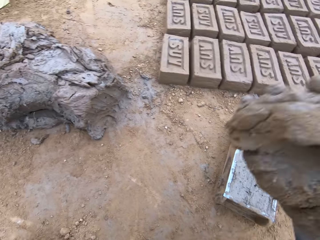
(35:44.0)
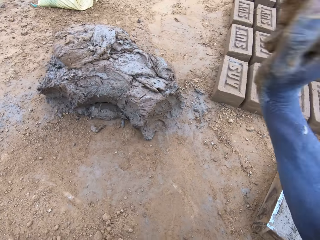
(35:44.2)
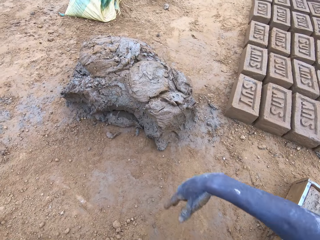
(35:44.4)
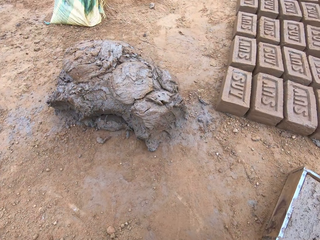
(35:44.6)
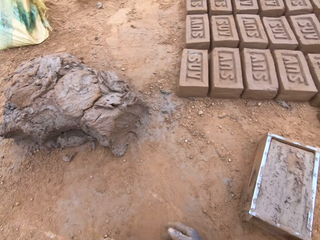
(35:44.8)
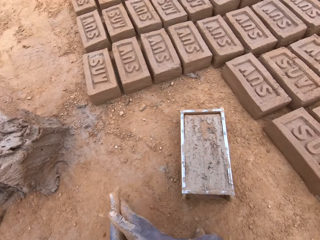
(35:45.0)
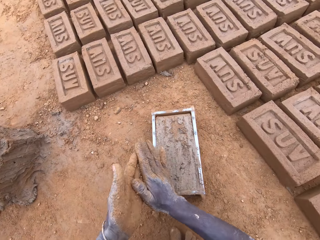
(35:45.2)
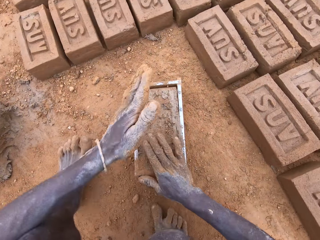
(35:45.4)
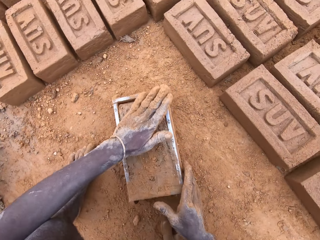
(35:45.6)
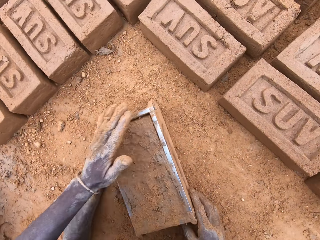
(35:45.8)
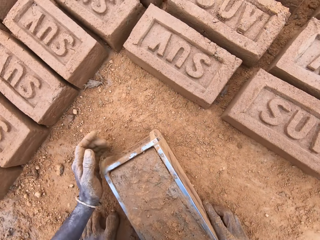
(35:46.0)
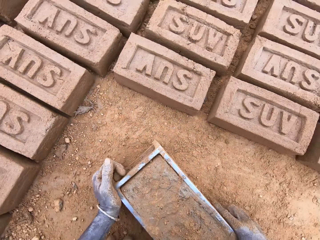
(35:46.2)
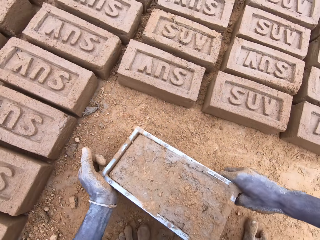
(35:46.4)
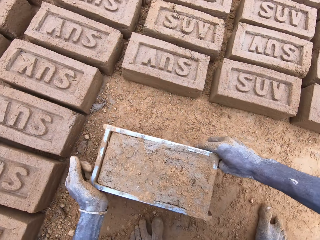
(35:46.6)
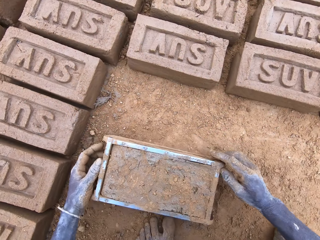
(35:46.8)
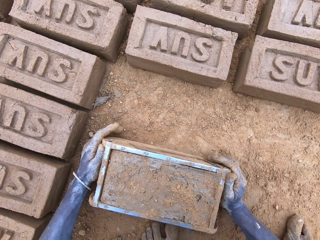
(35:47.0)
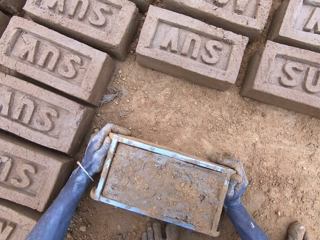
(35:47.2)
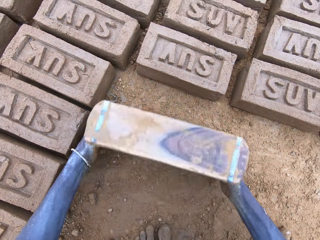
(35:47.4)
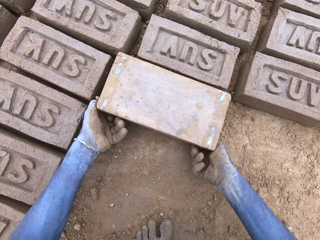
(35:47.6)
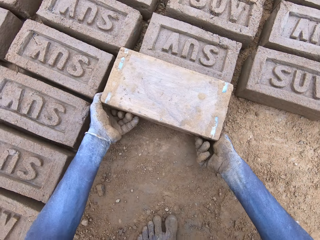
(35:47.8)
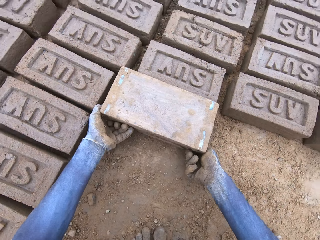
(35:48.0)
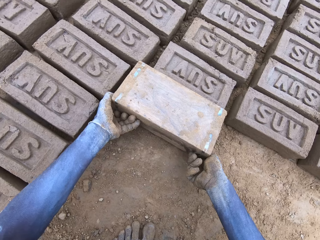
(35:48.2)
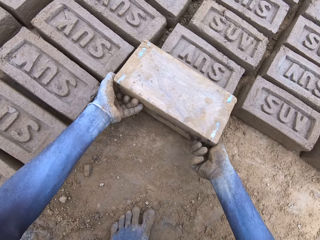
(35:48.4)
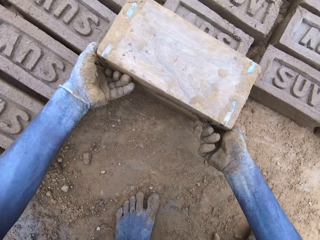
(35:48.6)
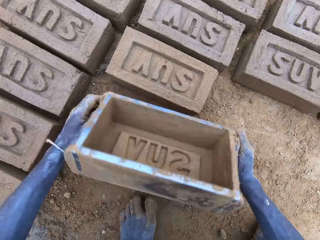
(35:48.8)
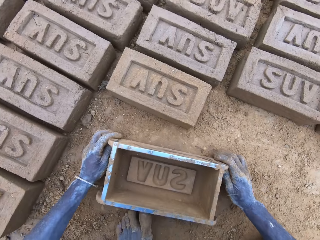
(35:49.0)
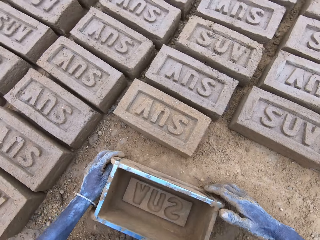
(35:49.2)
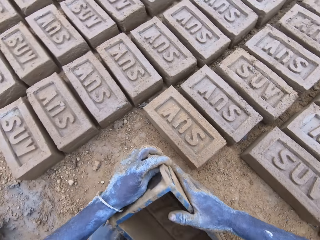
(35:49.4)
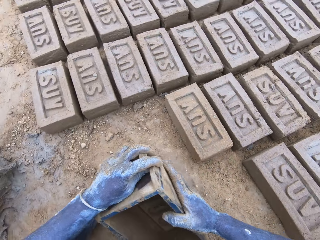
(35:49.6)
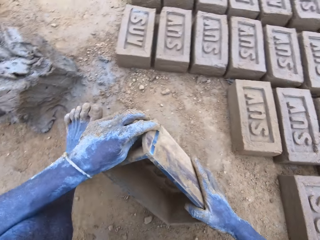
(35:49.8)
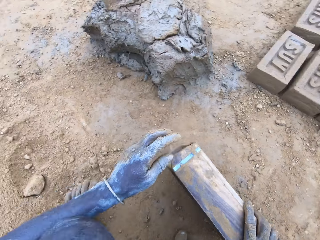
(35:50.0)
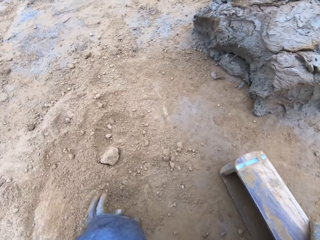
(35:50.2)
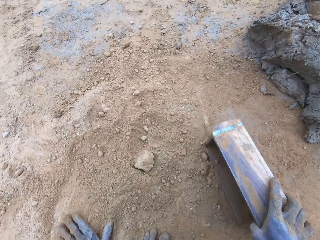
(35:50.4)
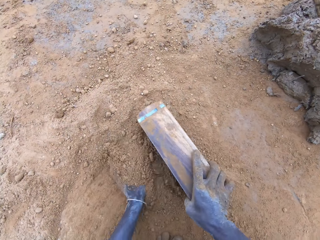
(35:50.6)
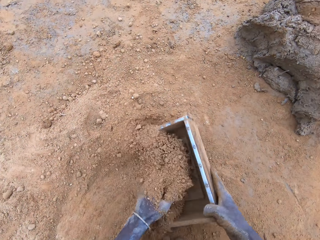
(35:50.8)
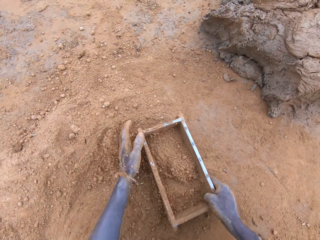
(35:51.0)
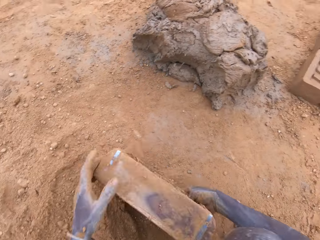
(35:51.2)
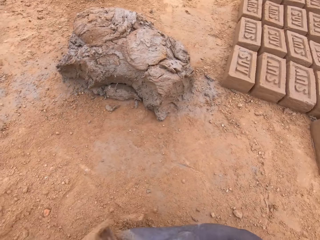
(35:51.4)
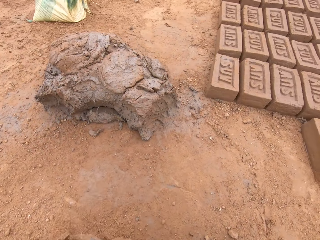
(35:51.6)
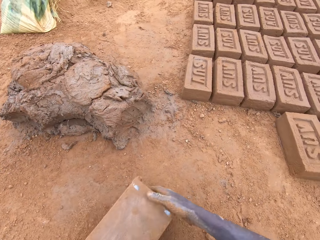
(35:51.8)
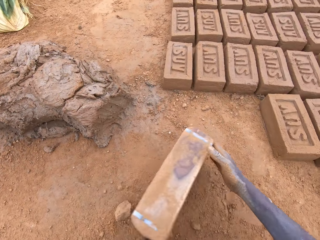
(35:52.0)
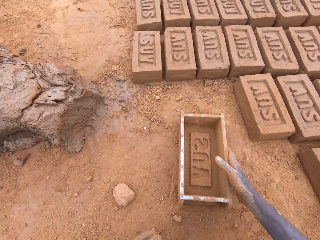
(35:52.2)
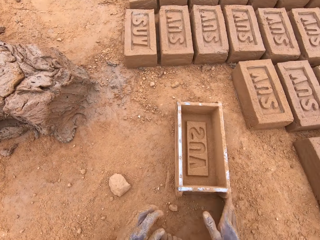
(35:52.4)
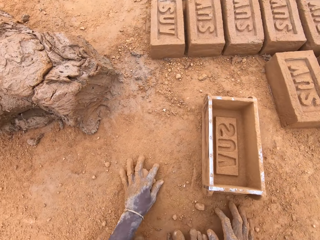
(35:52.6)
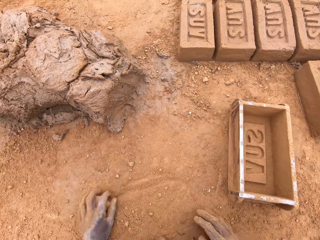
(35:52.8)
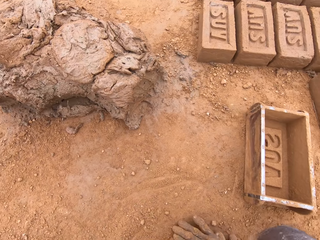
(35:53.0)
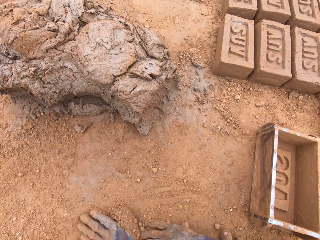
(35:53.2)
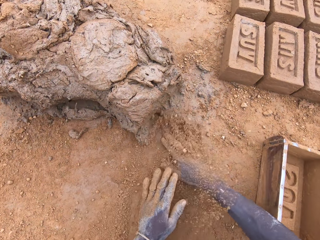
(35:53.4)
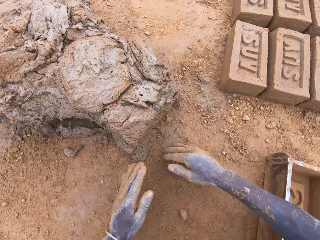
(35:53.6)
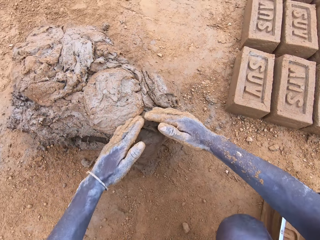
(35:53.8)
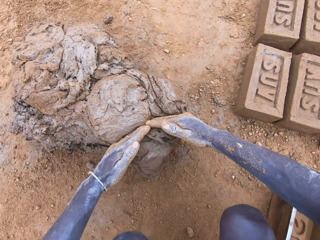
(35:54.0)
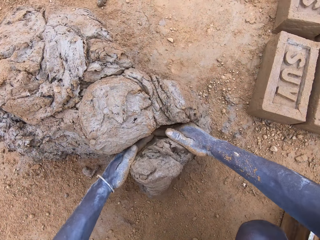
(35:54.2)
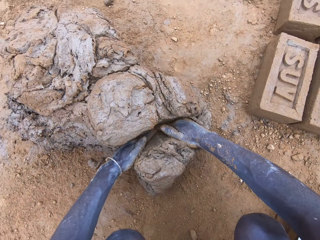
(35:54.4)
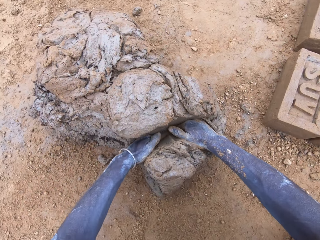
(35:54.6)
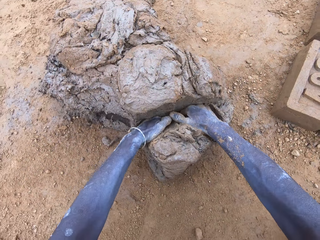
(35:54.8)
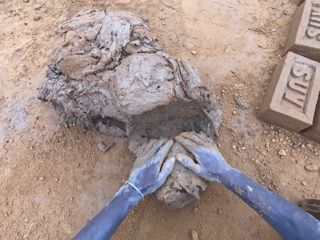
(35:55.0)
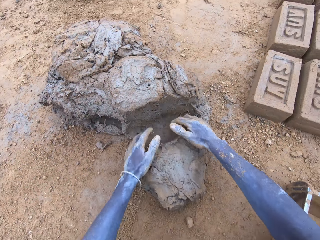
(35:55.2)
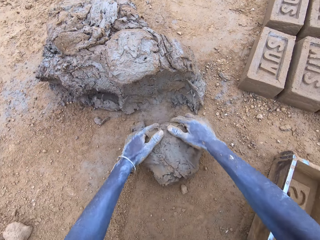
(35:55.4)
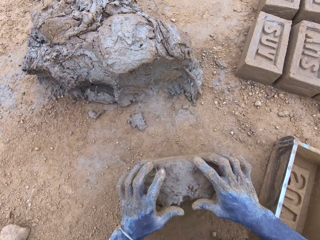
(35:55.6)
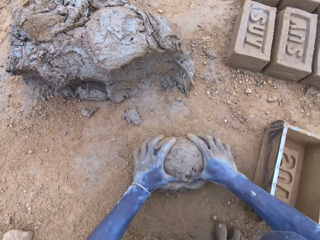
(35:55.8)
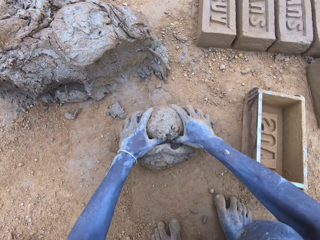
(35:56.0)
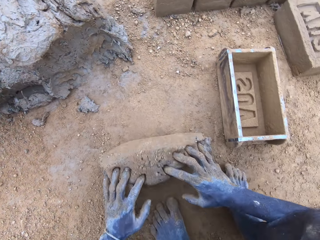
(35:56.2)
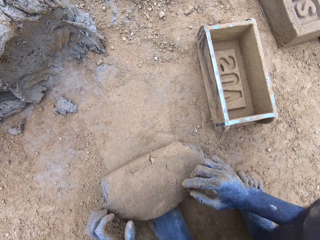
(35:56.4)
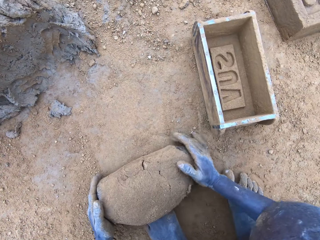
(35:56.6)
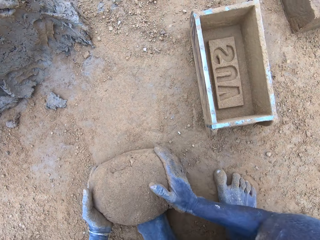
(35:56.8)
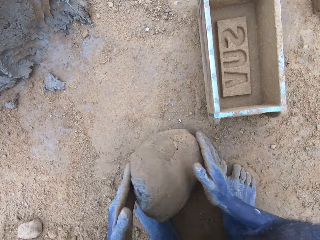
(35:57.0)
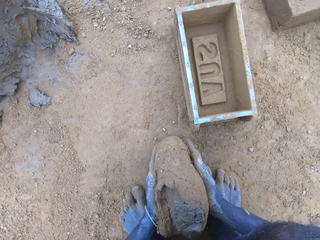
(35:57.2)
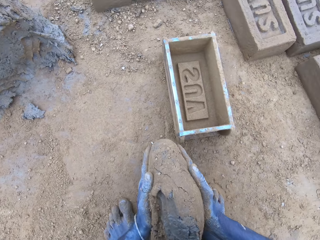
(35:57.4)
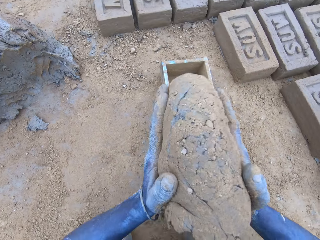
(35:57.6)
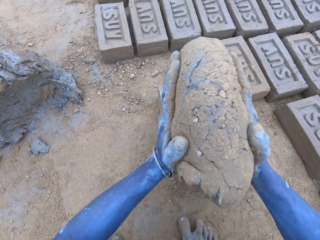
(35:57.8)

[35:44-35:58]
The camera wearer throws mud on a heap of mud. He moves the box and puts a brick on the ground from the brick mould. He puts sand in the brick mould and pours the sand on the ground from the brick mould. He moves the box. He moves a stone on the ground. He cuts the mud on the heap of mud. He scoops clay with his hands. He moulds the mud on the ground.

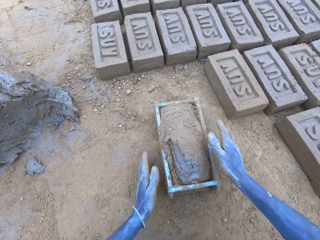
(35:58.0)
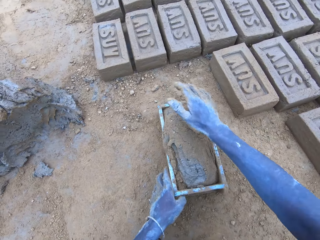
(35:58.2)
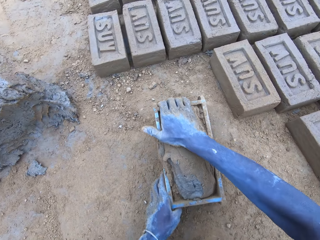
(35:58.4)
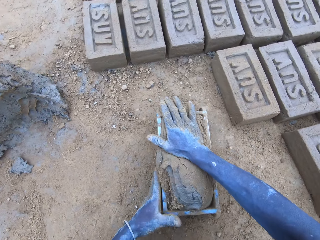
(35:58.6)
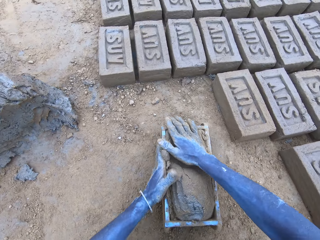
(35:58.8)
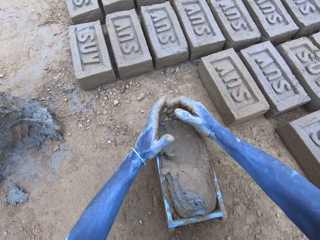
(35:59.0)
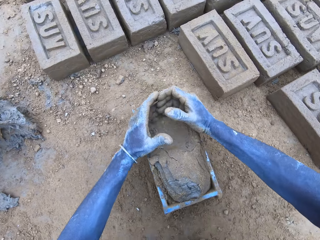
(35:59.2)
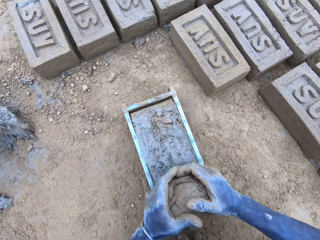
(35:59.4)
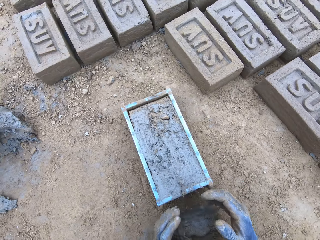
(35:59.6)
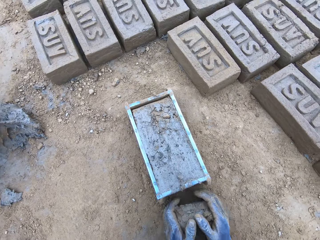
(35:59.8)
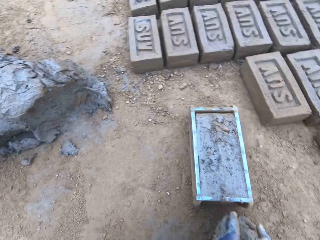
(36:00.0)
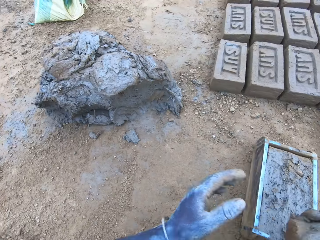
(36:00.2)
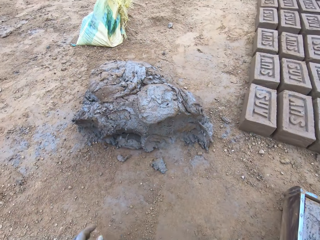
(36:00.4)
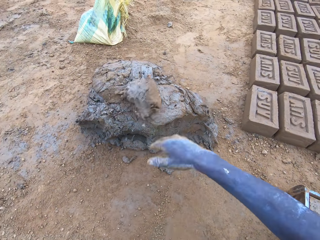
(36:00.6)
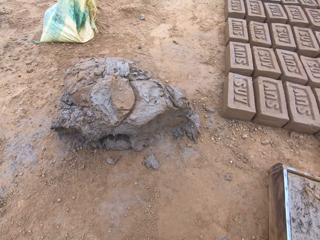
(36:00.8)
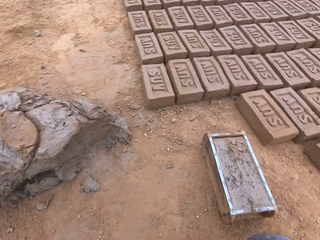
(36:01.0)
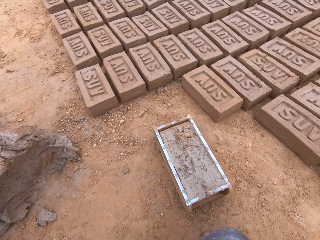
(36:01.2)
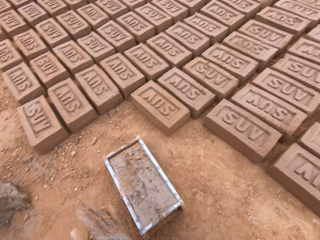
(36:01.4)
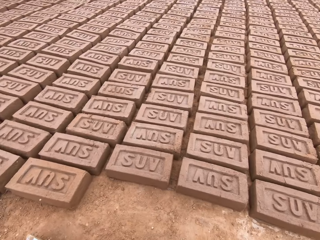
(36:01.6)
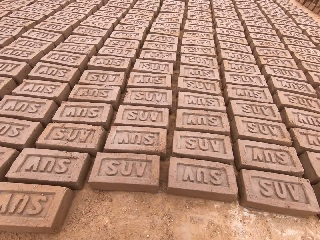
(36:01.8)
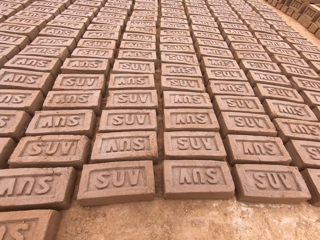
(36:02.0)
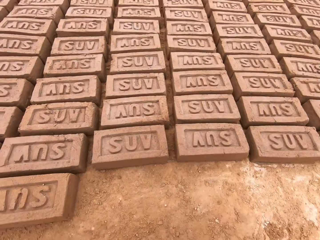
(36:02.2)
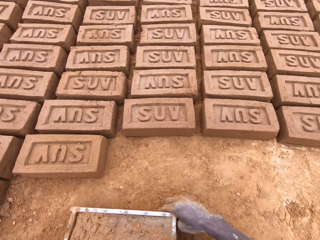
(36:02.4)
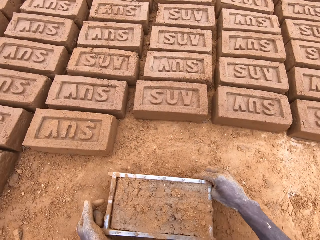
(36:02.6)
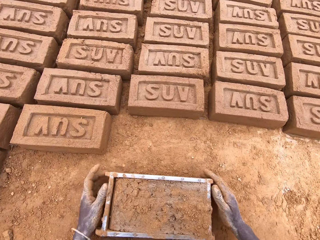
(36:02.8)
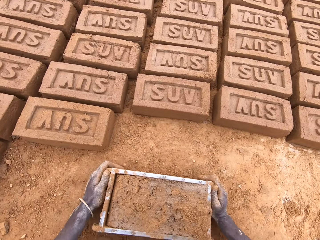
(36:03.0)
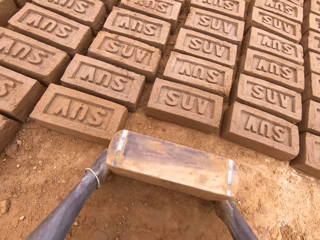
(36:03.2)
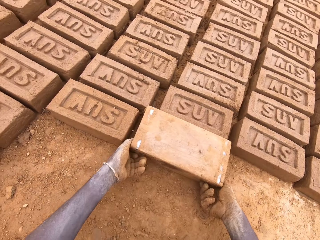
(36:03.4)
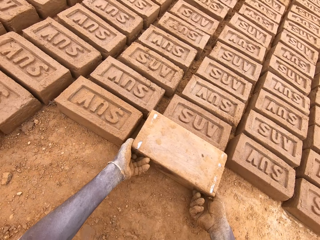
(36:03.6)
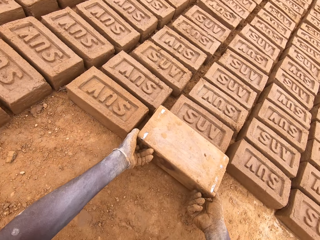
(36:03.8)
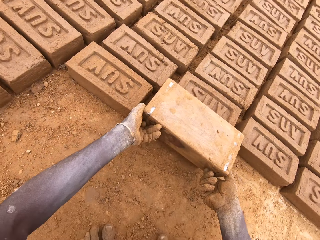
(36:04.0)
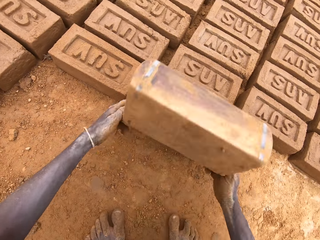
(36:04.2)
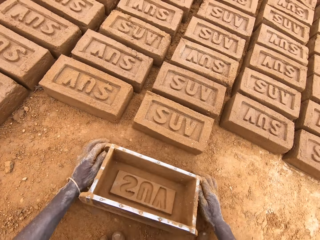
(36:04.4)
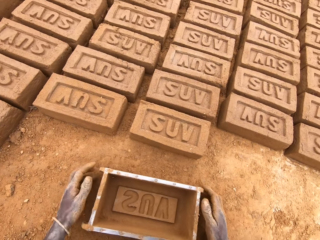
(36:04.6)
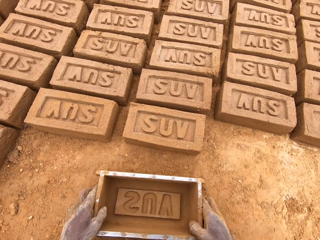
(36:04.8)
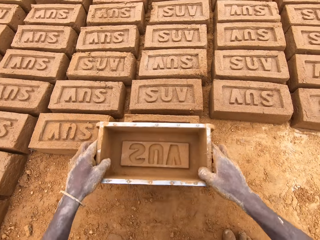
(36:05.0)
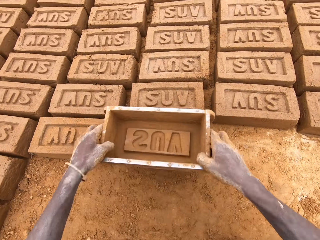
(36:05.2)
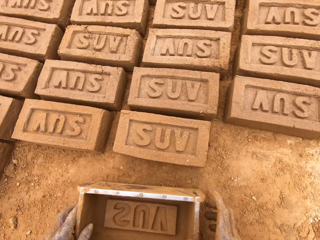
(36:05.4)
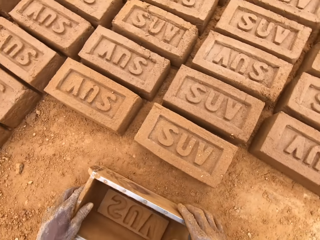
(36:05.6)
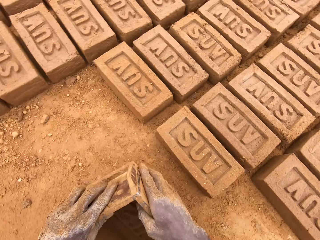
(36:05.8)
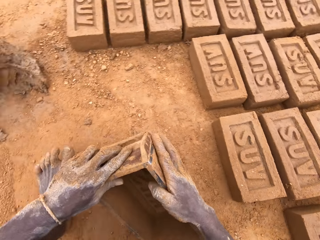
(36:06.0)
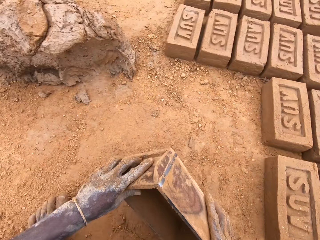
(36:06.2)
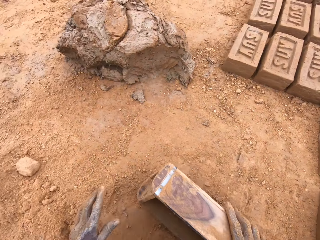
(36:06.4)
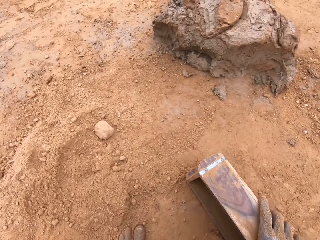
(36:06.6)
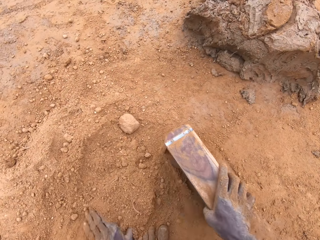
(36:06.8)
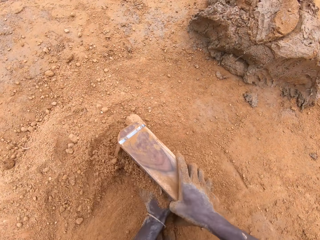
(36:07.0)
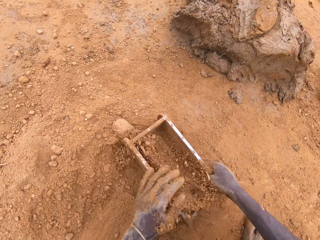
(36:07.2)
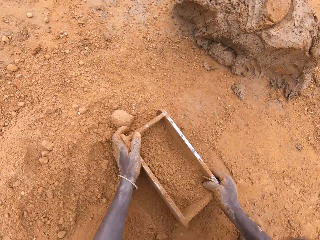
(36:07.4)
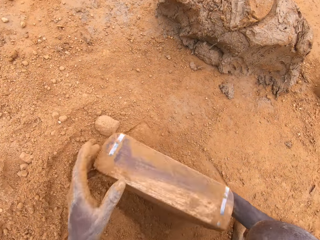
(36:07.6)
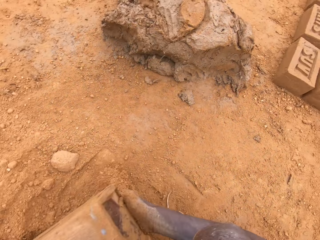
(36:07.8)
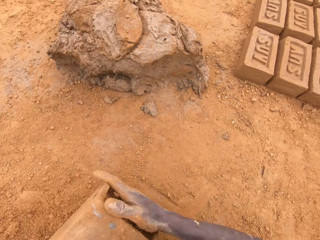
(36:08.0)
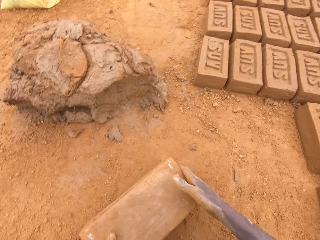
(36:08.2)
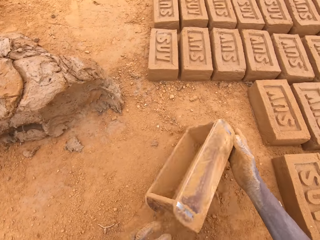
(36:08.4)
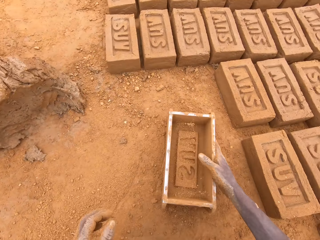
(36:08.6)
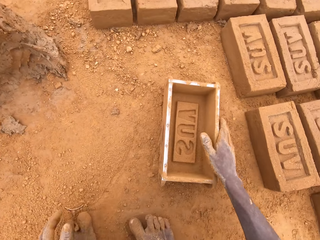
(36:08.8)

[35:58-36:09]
The camera wearer puts mud or clay in a brick mould or box. They press the clay, cut the mud in the brick mould and level the clay in the box. They throw the mud on a heap of mud. They move the box and put a brick on the ground from the brick mould. They wipe on the surface of the brick mould. They put sand in the brick mould and pour the sand on the ground from the brick mould.
